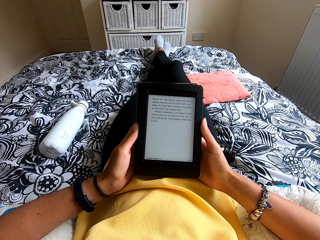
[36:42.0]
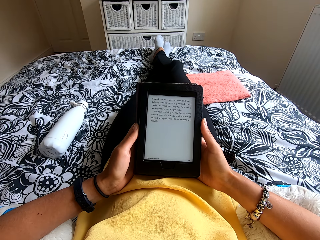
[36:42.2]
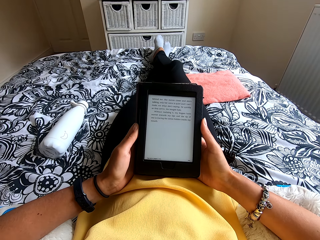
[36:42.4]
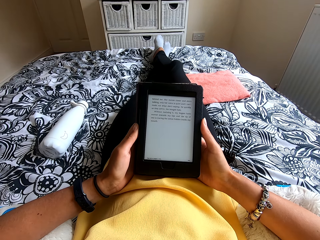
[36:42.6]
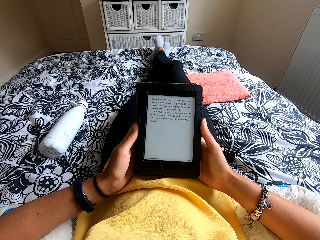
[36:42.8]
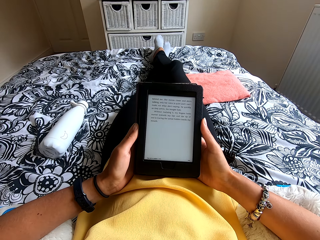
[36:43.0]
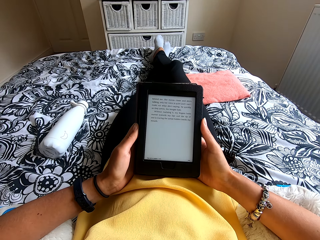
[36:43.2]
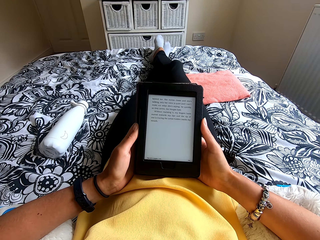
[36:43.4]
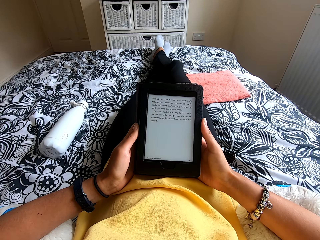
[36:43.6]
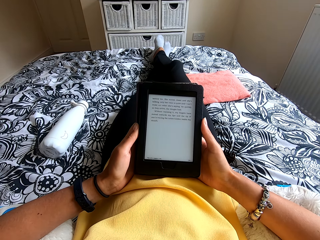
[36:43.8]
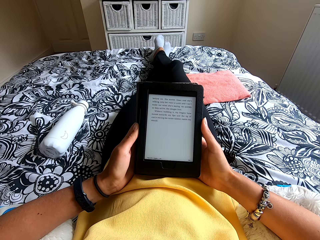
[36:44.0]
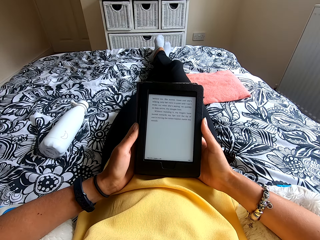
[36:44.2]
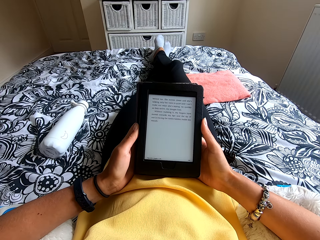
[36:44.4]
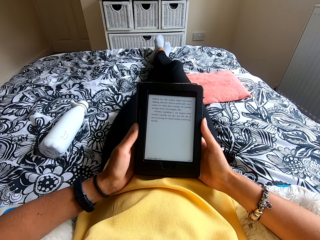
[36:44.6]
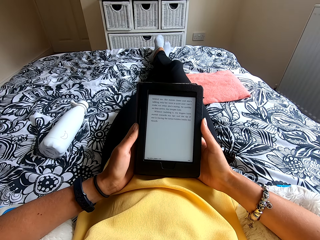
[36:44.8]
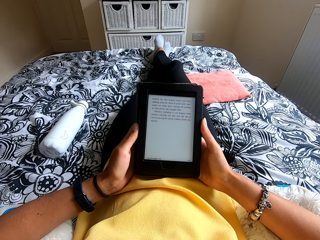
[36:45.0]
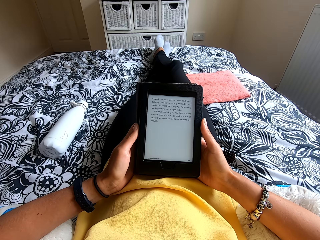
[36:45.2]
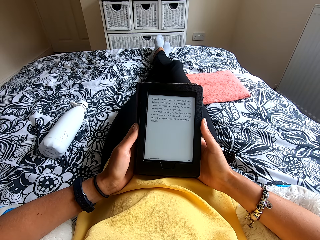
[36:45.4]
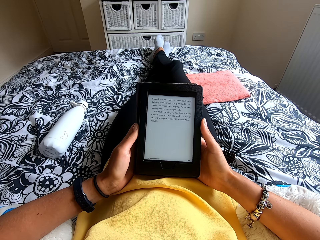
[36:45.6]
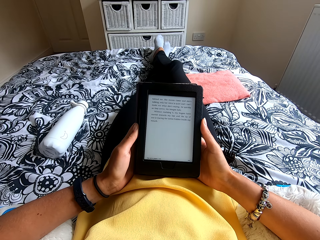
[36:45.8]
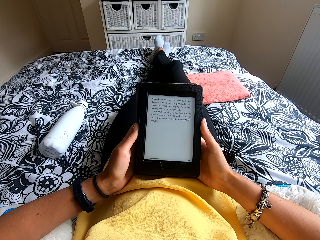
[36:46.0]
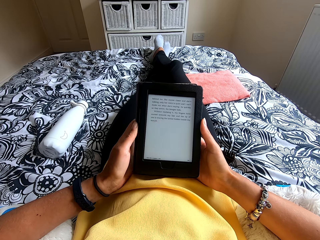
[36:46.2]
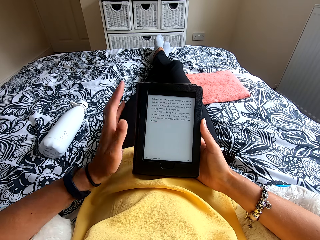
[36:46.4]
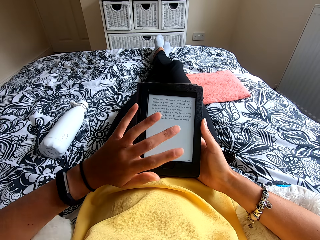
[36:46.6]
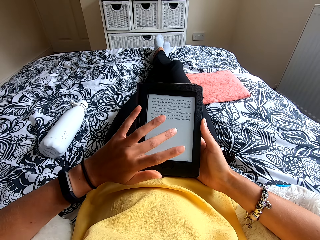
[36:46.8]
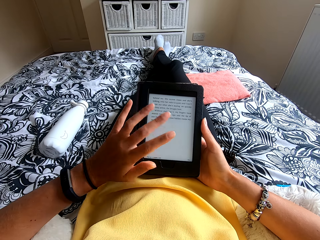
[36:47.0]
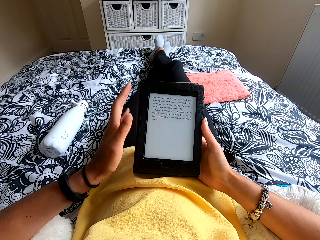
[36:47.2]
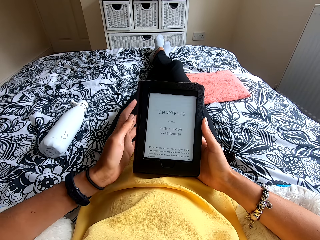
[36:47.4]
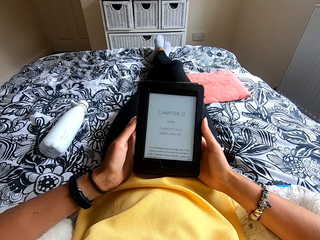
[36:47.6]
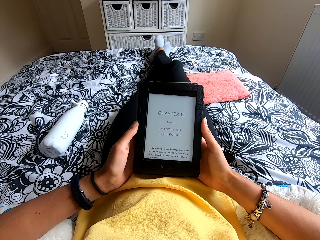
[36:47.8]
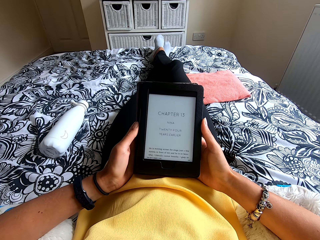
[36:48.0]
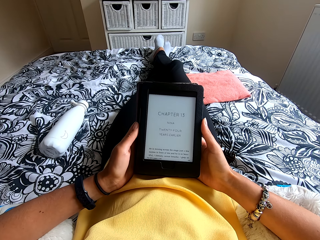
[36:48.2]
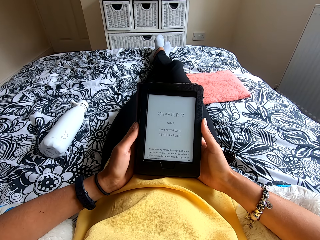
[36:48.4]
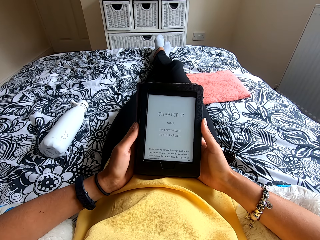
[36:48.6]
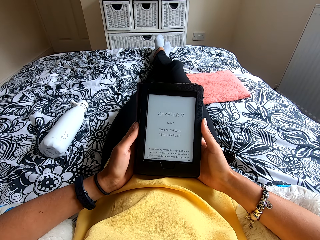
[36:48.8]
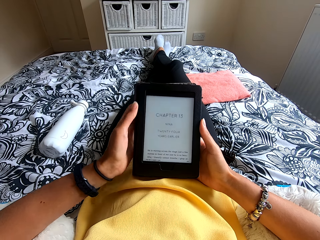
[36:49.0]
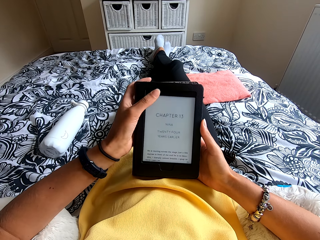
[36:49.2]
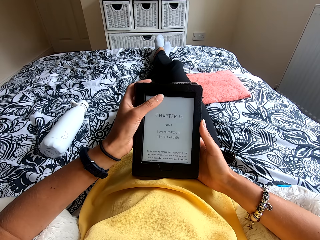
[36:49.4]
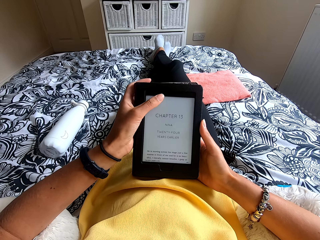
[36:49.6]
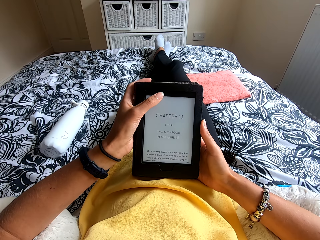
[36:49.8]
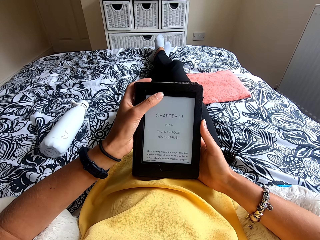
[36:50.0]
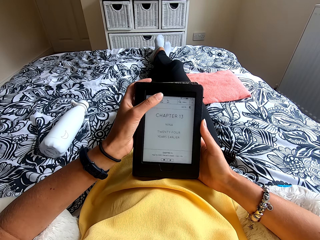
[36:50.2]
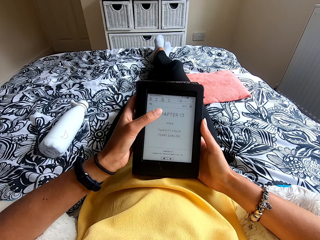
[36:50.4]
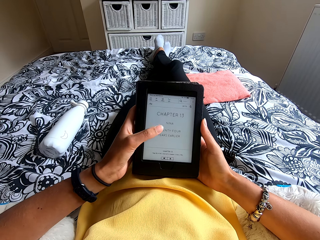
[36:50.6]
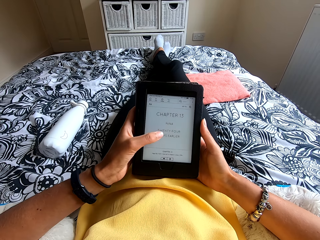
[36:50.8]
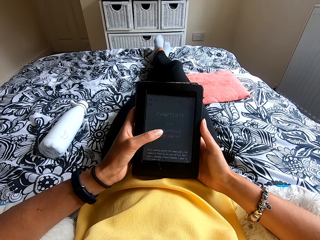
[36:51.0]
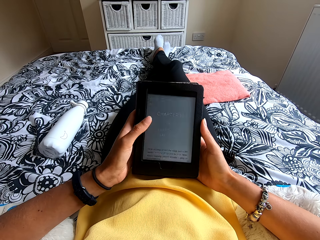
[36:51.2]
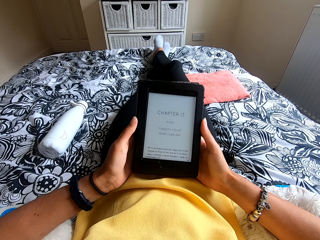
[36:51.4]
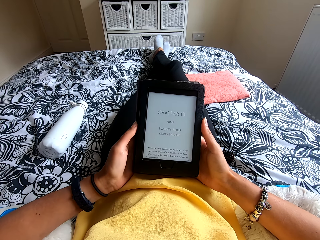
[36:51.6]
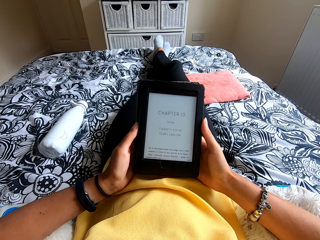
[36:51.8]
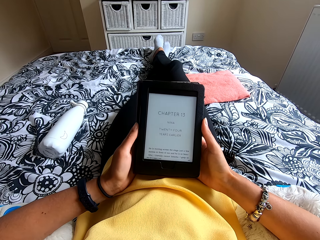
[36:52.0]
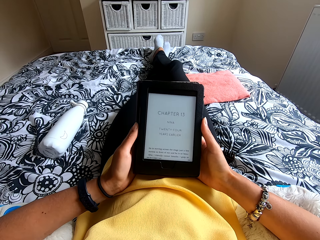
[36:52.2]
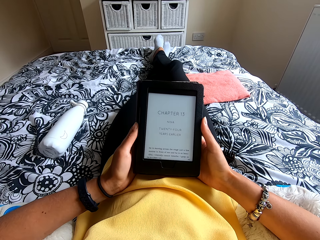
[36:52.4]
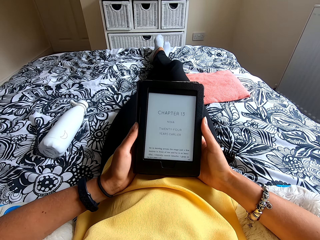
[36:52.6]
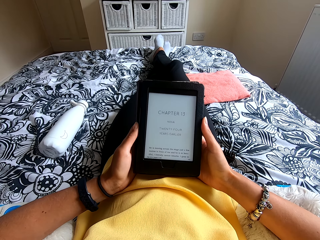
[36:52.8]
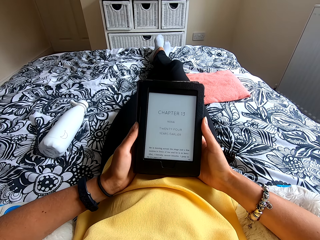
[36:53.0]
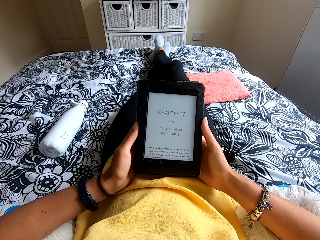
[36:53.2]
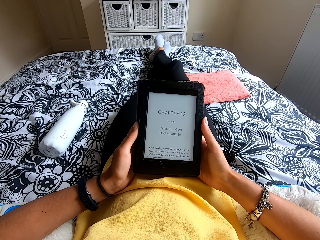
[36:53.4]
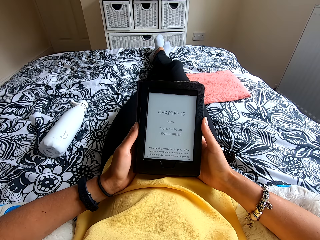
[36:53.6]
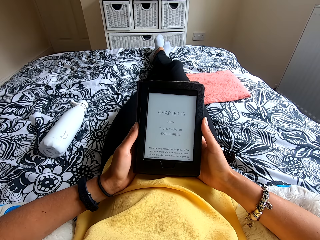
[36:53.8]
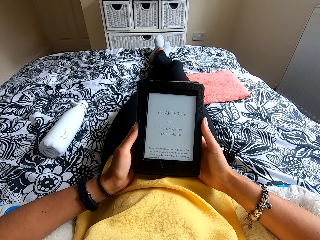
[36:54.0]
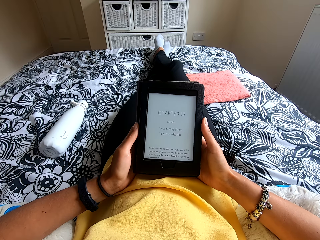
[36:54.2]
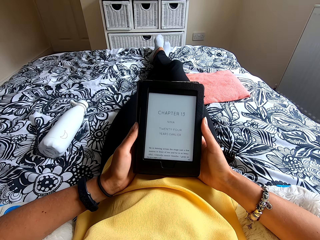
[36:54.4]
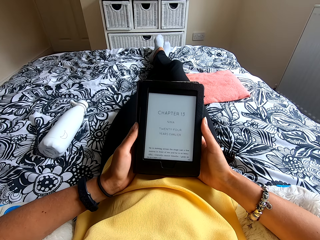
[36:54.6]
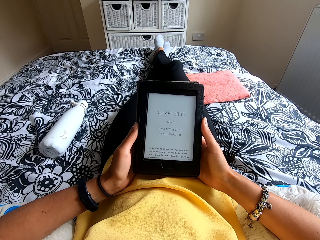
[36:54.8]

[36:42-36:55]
The camera wearer presses the ebook reader. They read the ebook reader. They press the ebook reader. They read the ebook reader.
